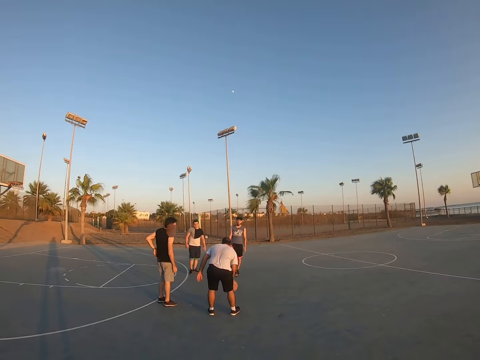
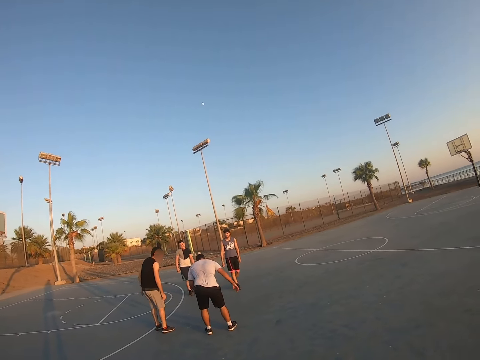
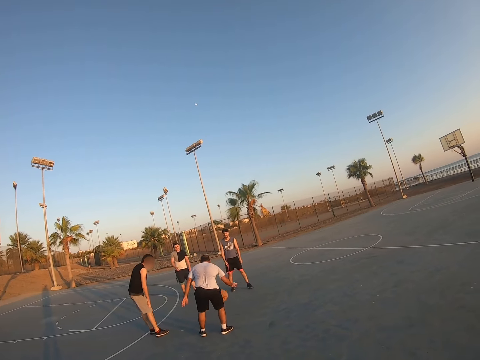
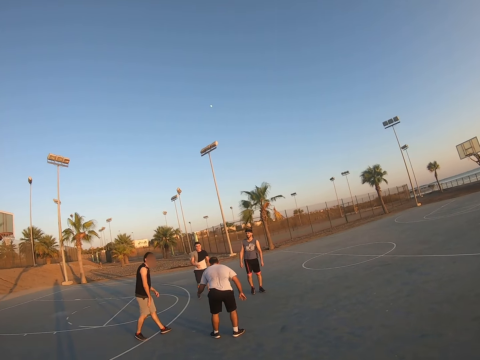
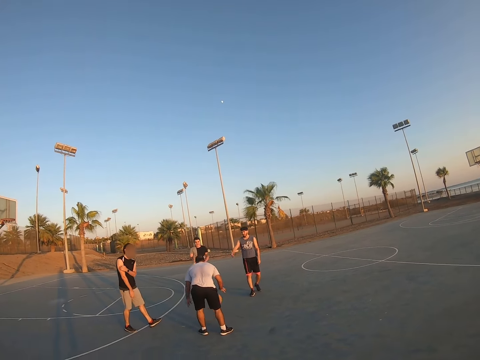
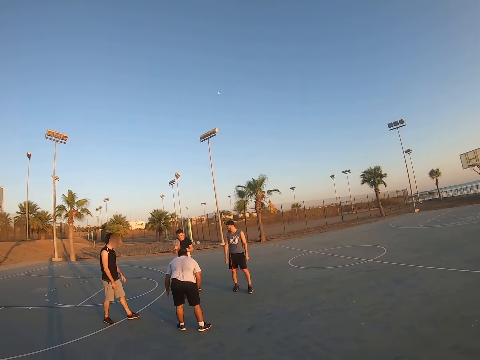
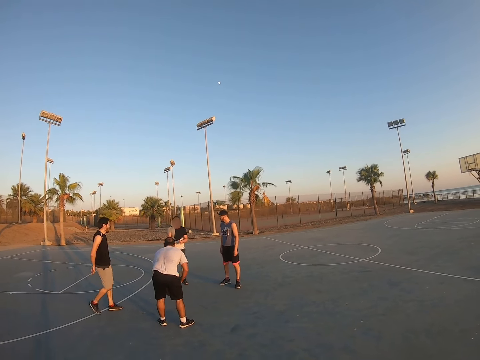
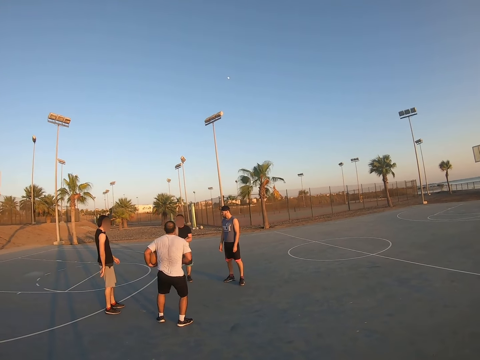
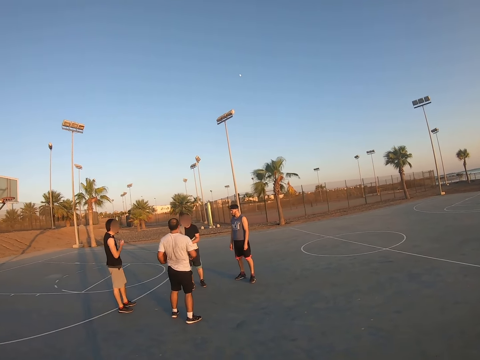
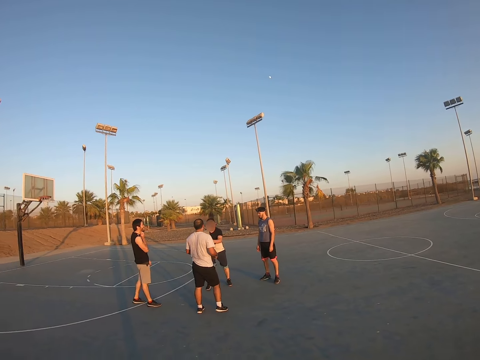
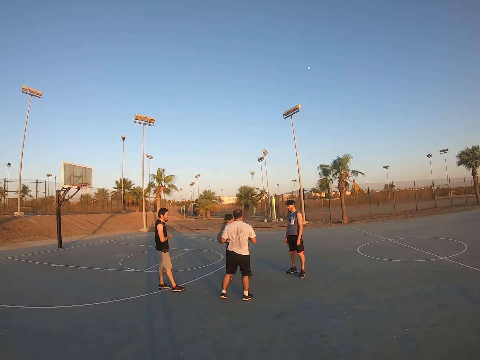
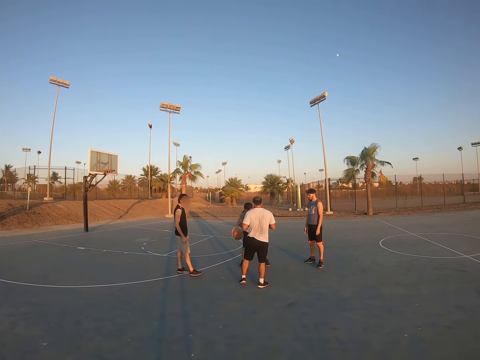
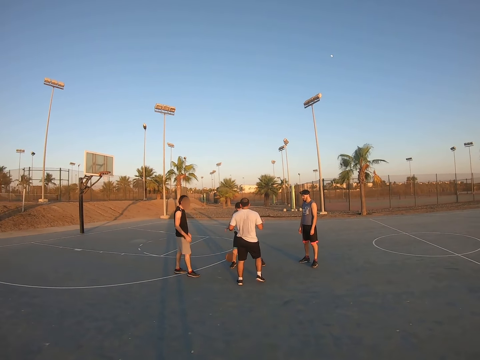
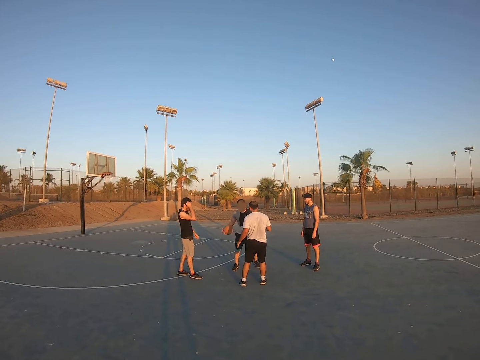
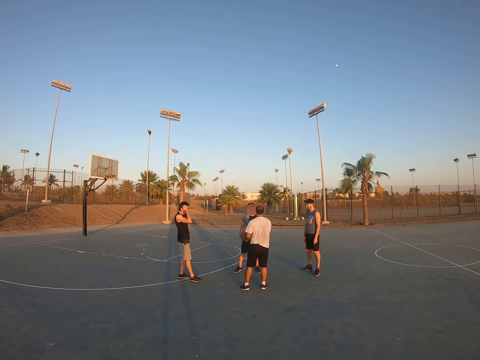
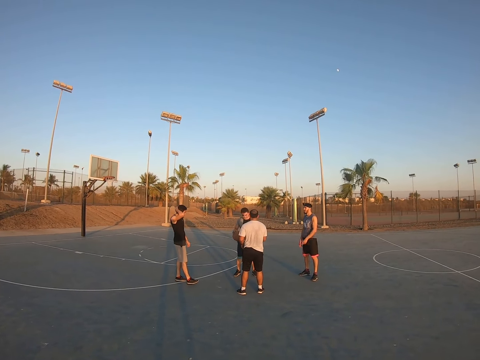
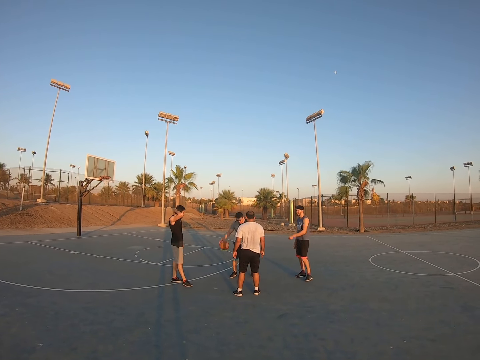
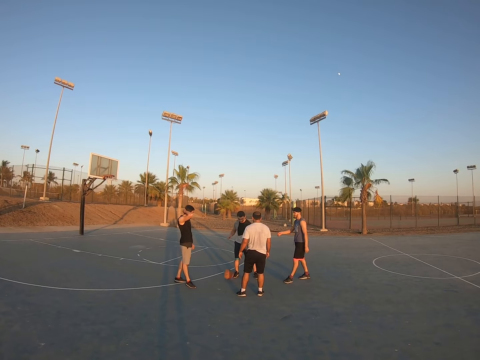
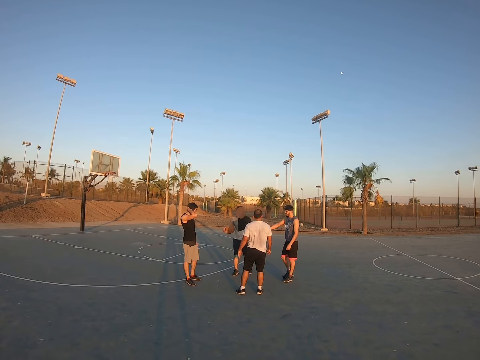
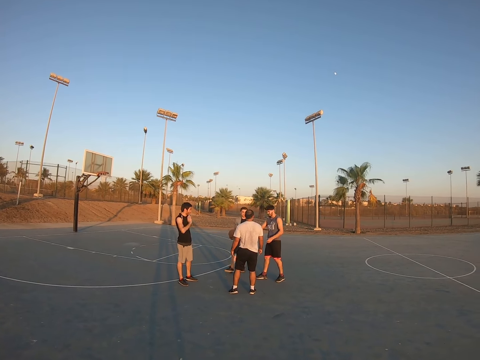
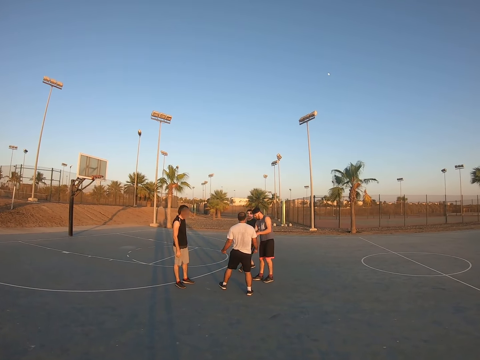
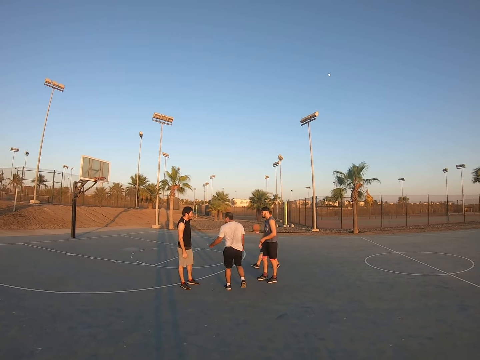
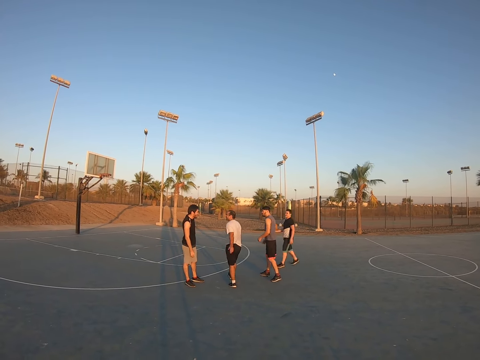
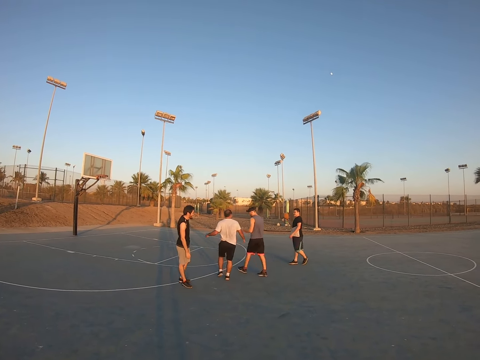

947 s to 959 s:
A man catches the ball. He gives the ball to another man. The other man bounces the ball.

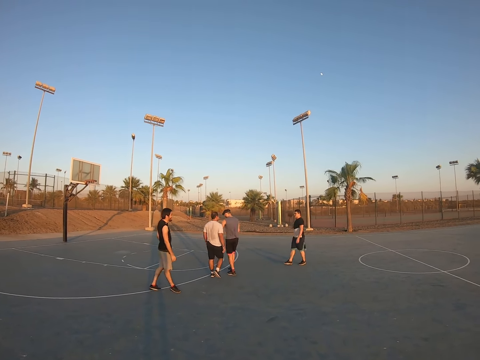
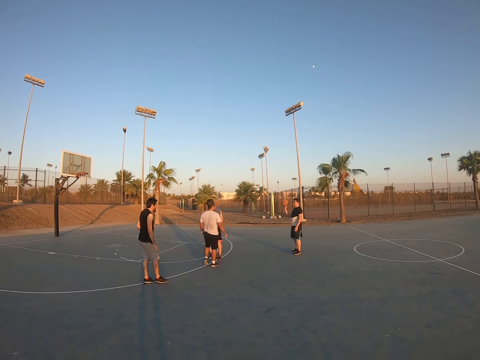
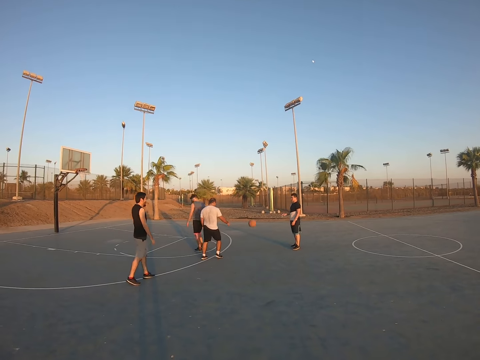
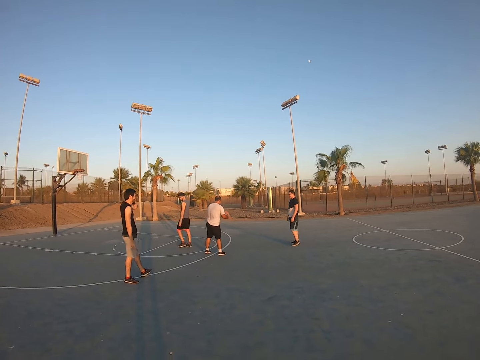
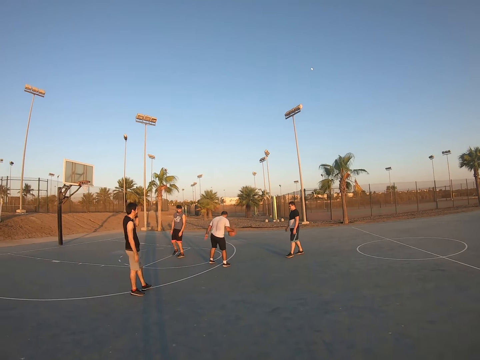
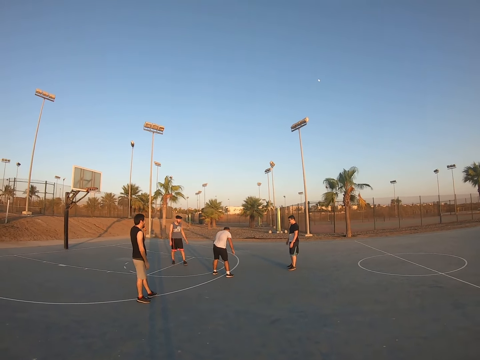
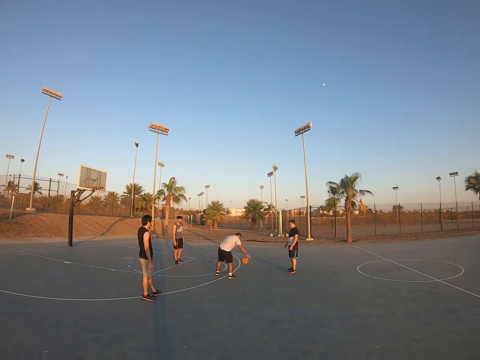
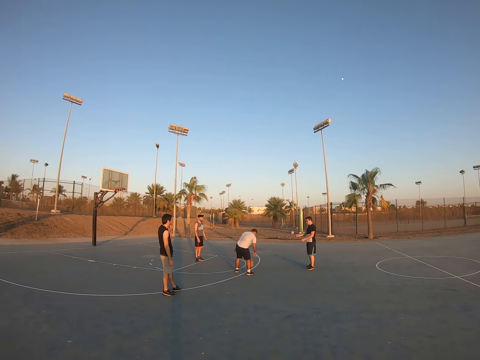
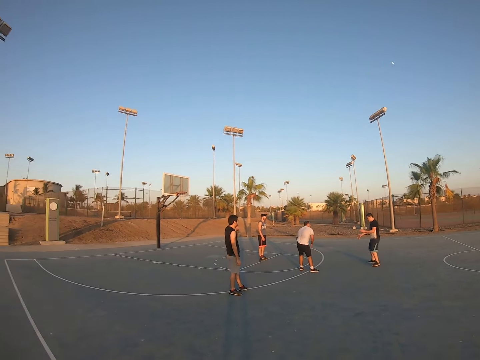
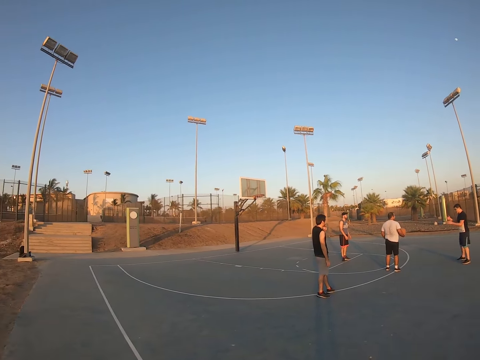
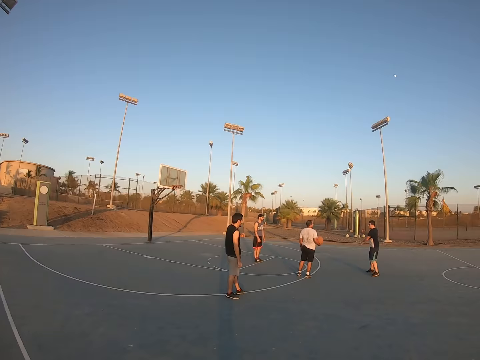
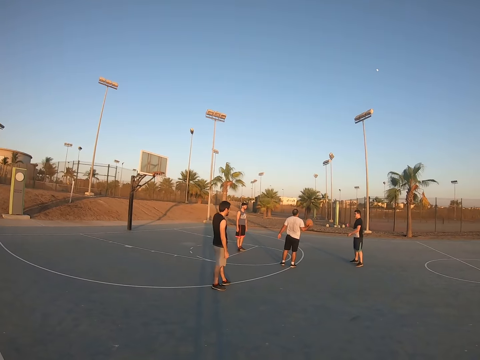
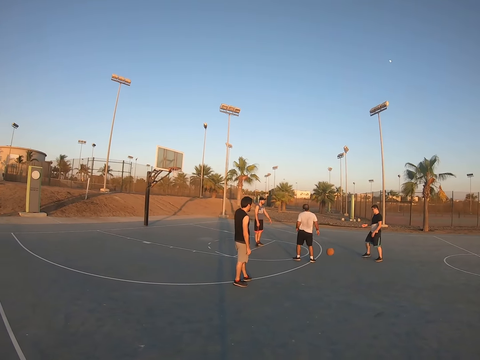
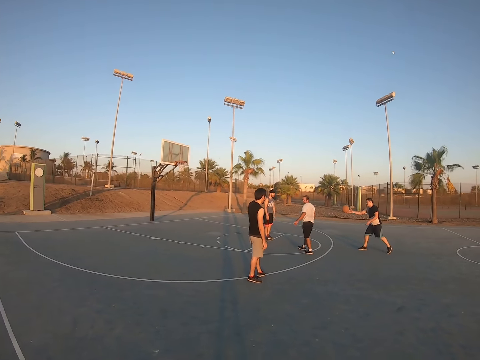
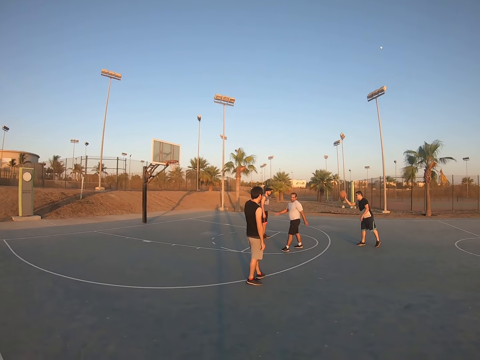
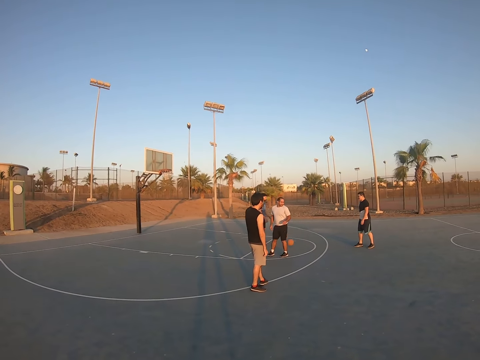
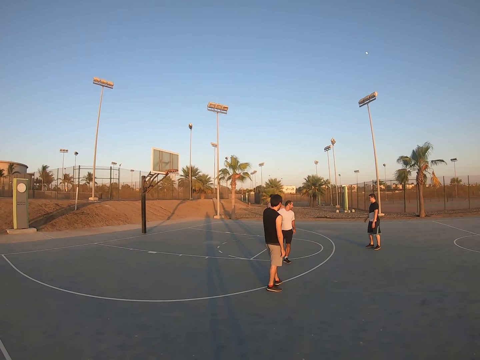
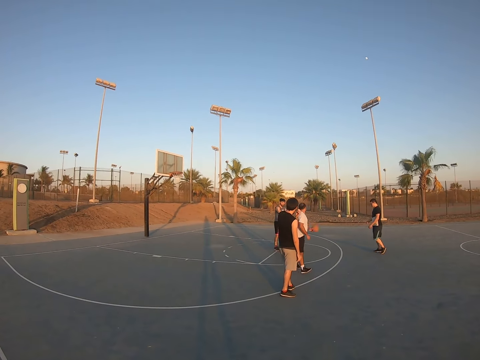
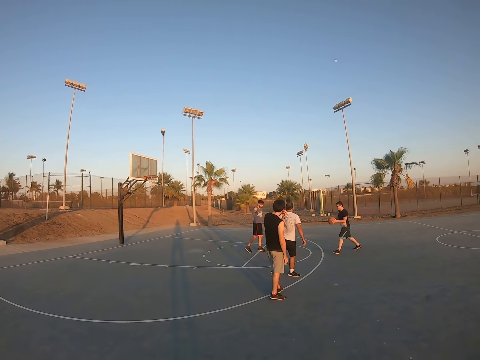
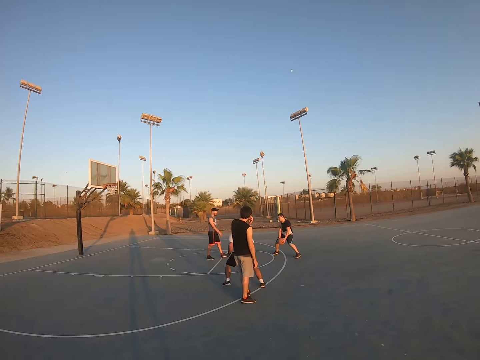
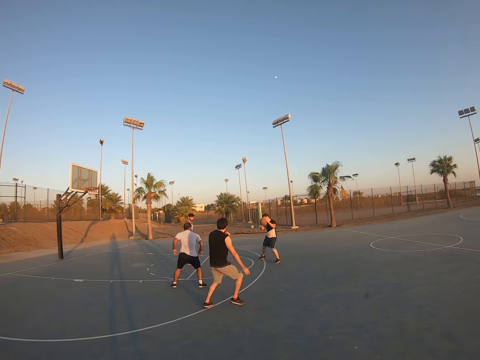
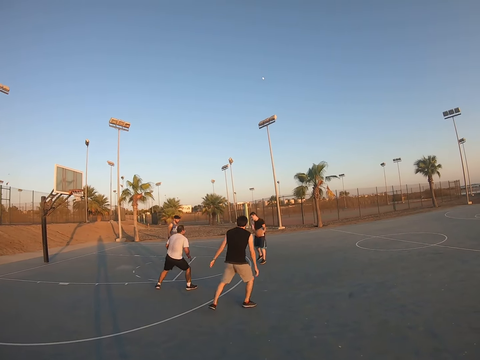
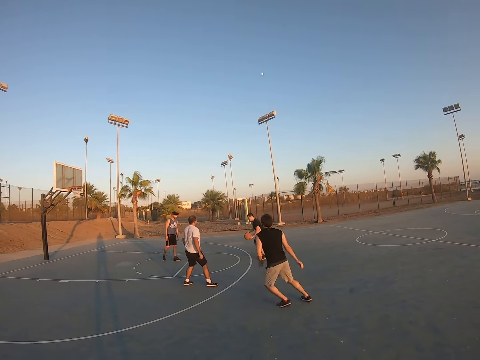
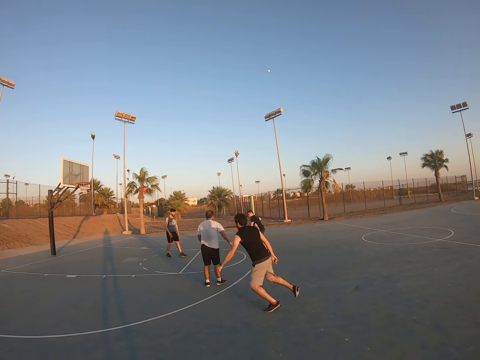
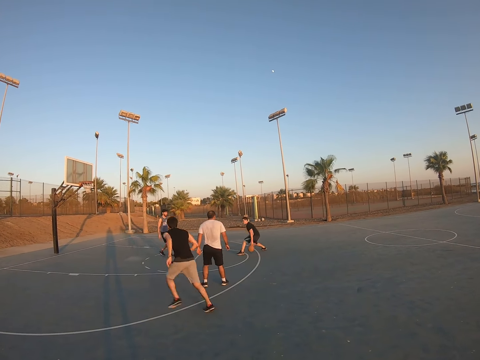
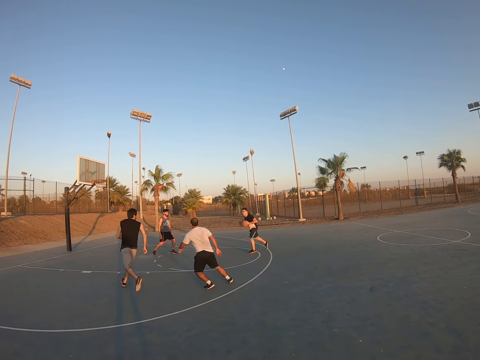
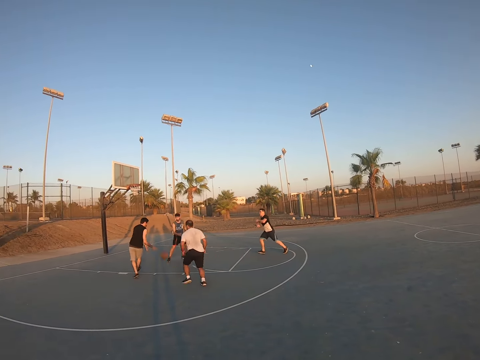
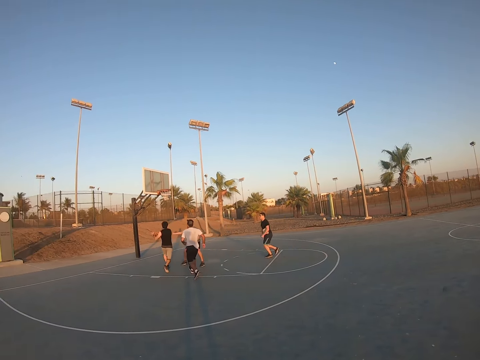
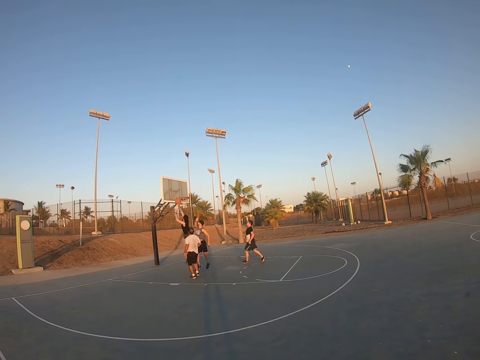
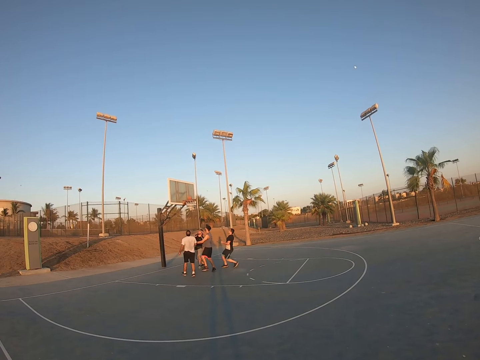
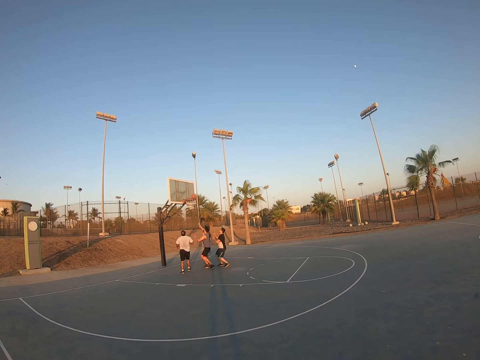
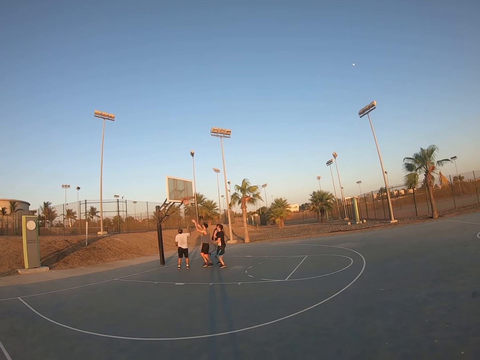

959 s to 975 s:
A man throws the ball to another man. The second man bounces the ball. He bounces the ball to the first man. The first man throws the ball to a third man. The third man throws the ball to the first man. The first man bounces the ball. He throws the ball to a fourth man. The fourth man throws the ball to the field goal.
